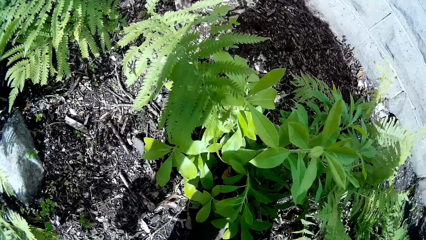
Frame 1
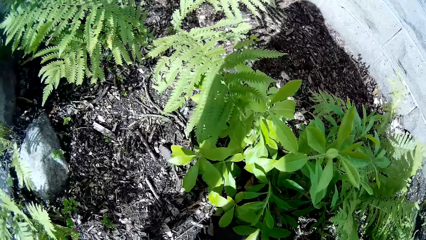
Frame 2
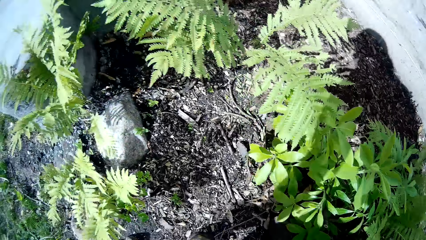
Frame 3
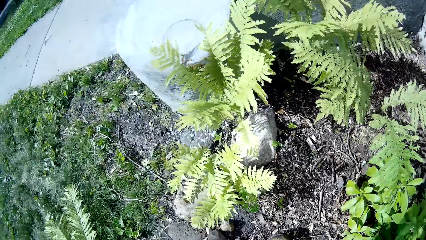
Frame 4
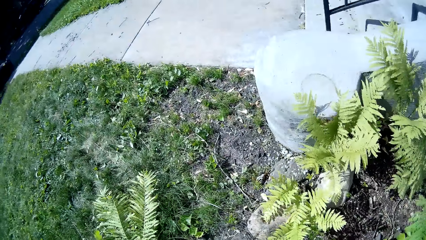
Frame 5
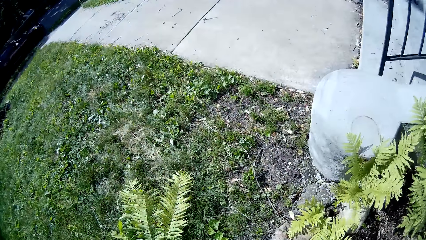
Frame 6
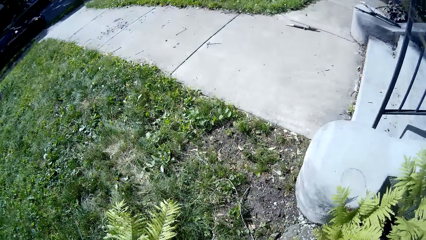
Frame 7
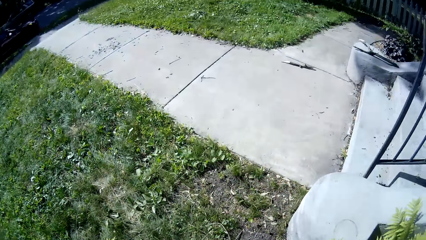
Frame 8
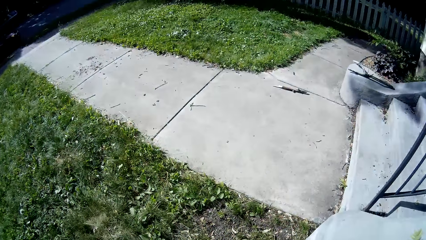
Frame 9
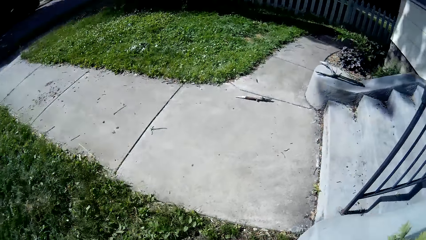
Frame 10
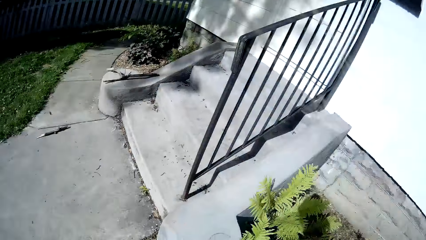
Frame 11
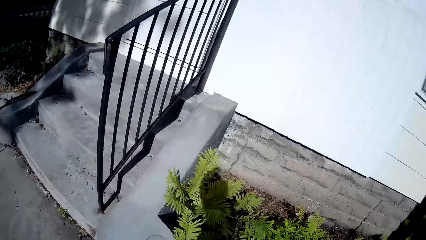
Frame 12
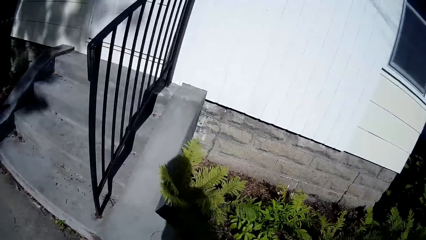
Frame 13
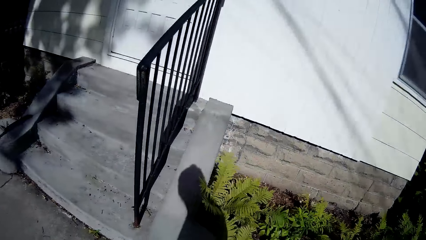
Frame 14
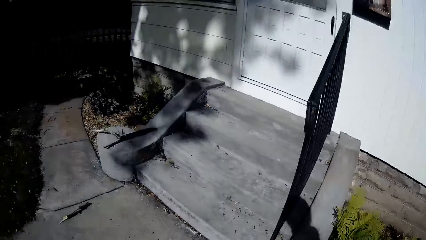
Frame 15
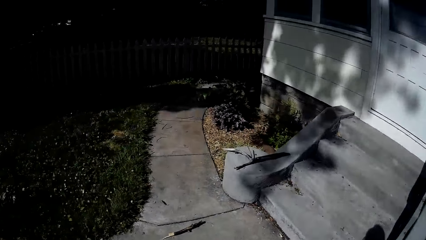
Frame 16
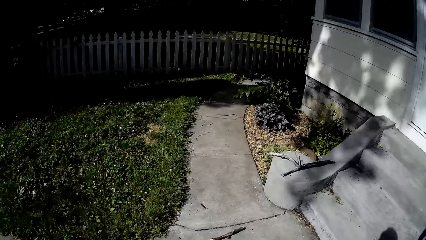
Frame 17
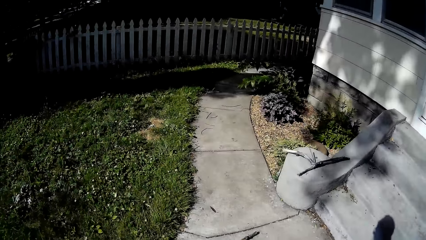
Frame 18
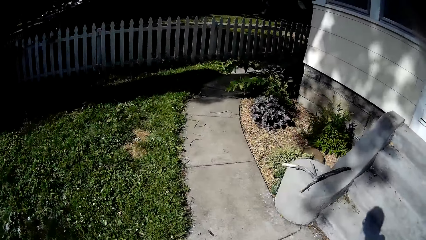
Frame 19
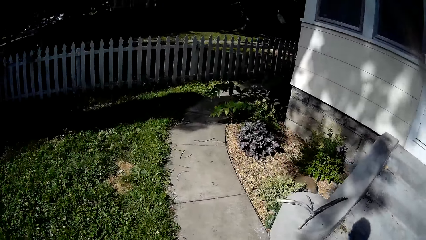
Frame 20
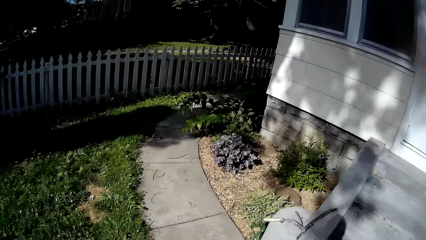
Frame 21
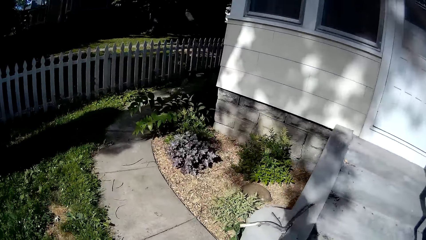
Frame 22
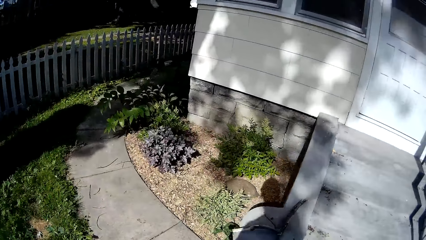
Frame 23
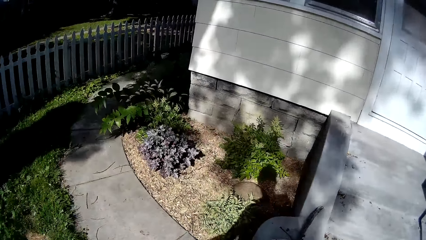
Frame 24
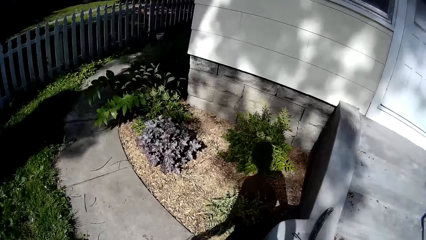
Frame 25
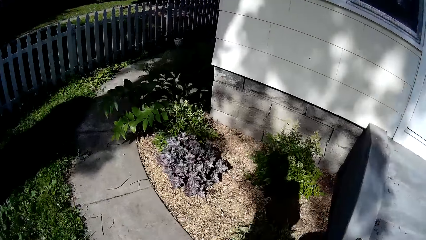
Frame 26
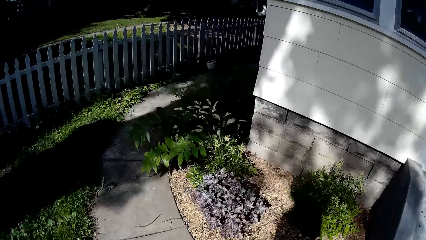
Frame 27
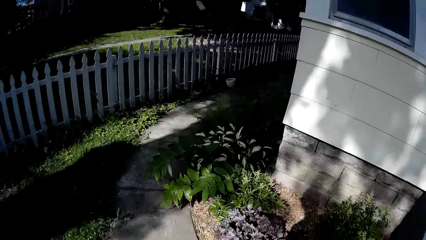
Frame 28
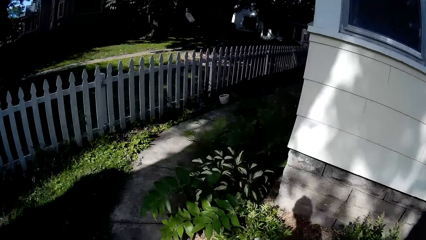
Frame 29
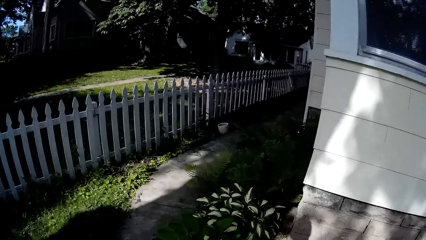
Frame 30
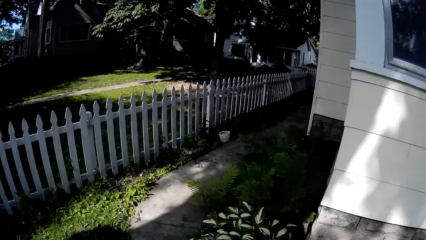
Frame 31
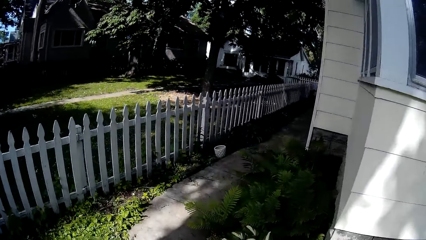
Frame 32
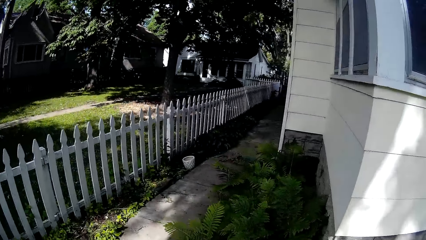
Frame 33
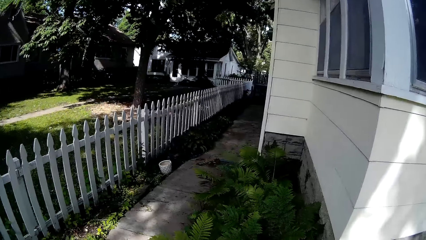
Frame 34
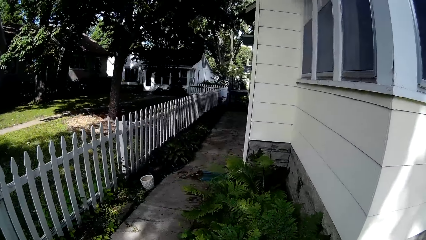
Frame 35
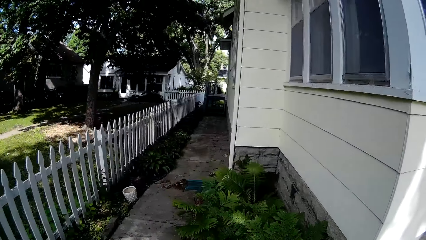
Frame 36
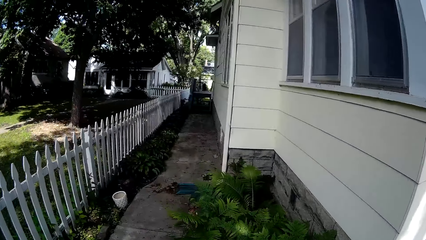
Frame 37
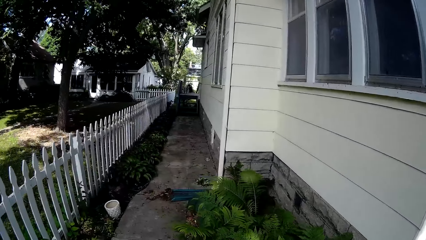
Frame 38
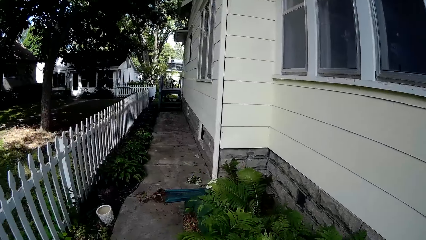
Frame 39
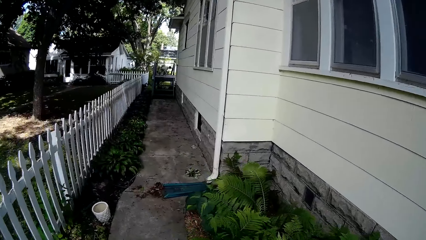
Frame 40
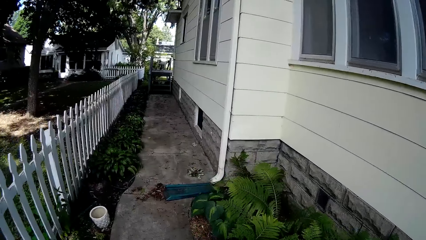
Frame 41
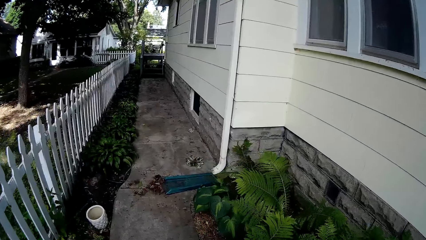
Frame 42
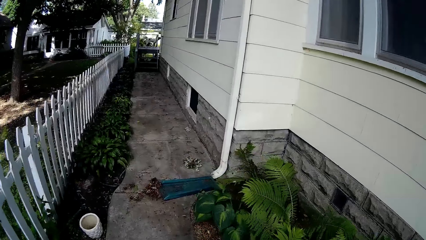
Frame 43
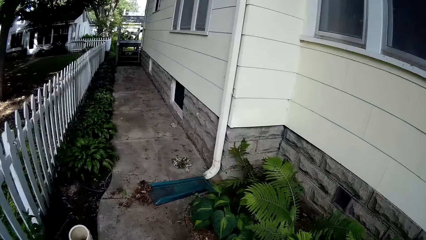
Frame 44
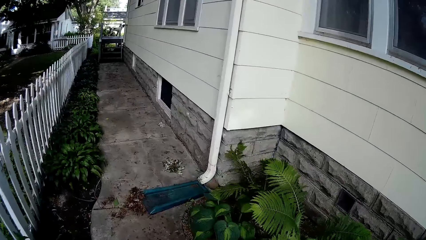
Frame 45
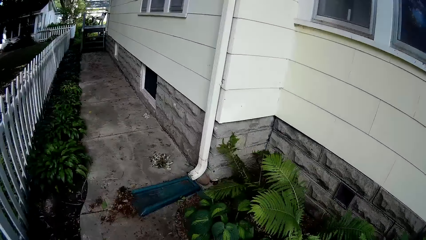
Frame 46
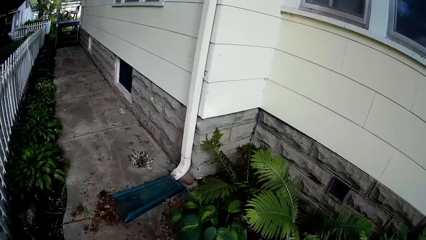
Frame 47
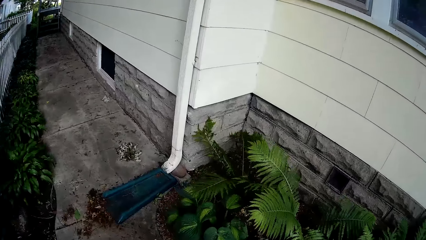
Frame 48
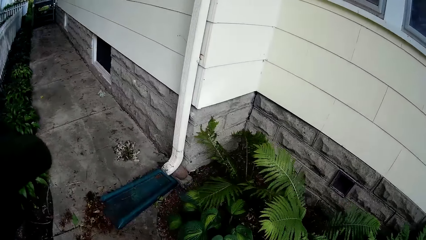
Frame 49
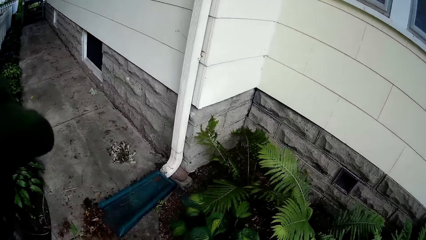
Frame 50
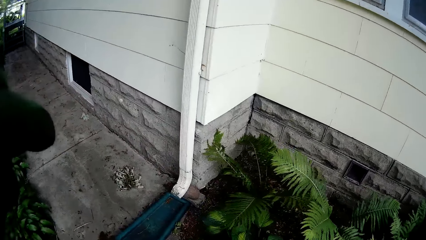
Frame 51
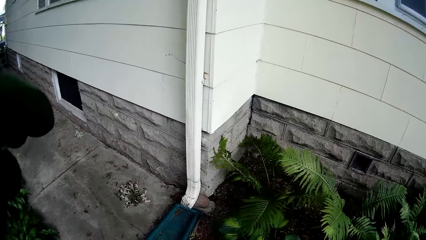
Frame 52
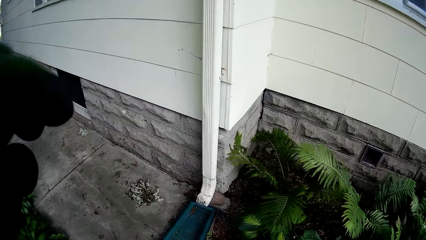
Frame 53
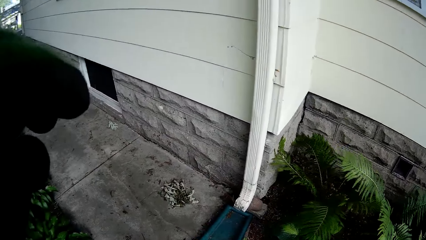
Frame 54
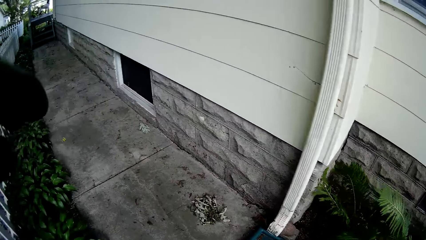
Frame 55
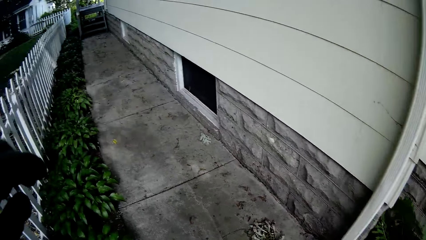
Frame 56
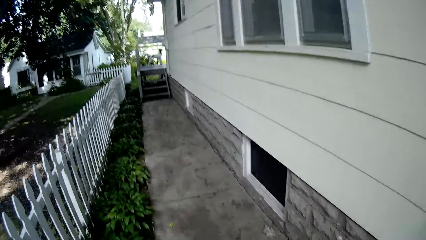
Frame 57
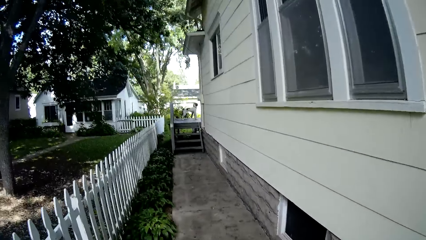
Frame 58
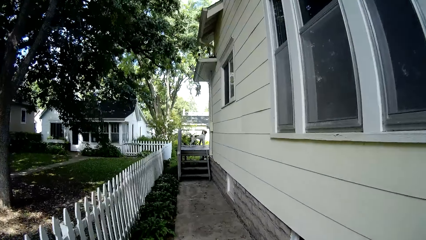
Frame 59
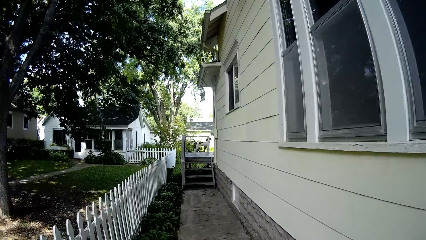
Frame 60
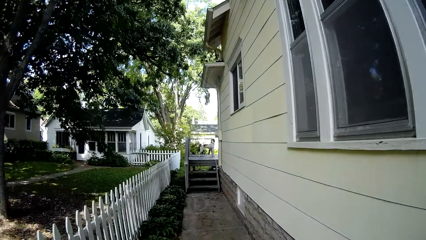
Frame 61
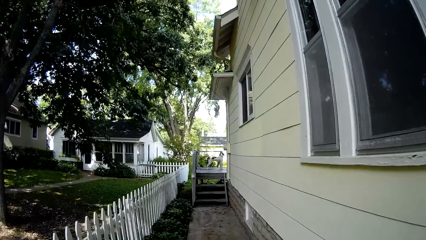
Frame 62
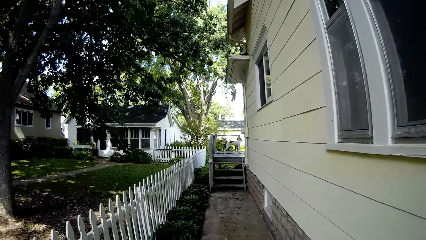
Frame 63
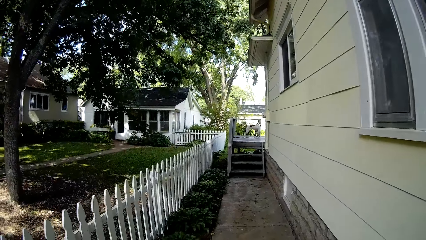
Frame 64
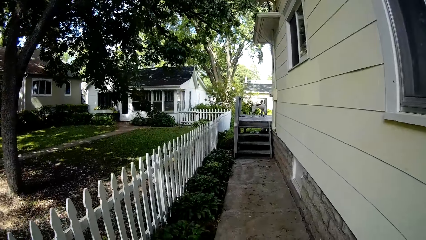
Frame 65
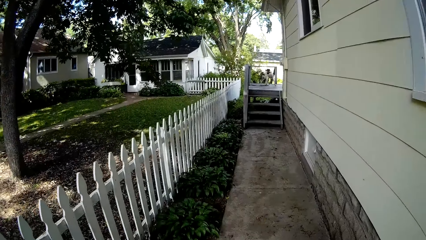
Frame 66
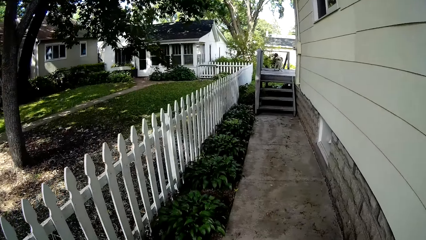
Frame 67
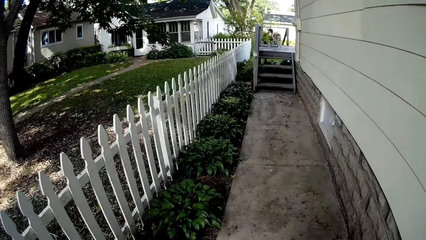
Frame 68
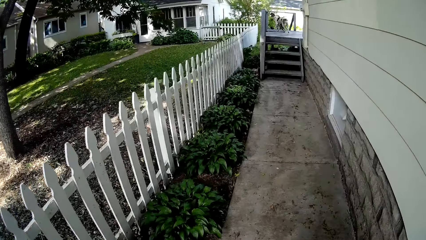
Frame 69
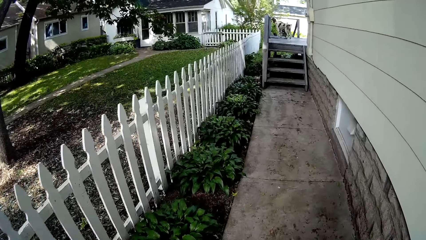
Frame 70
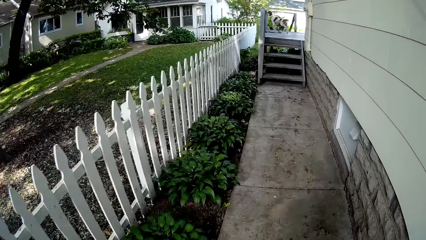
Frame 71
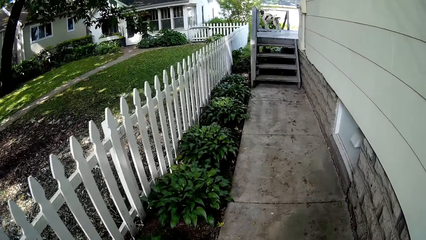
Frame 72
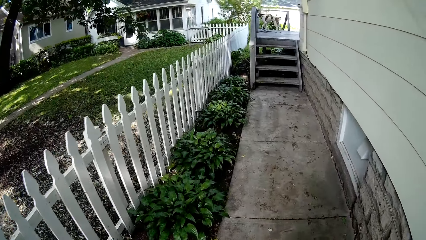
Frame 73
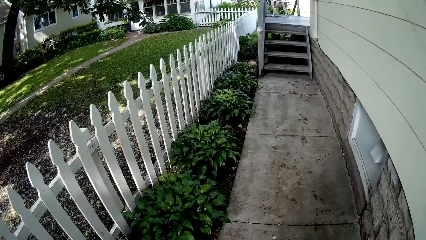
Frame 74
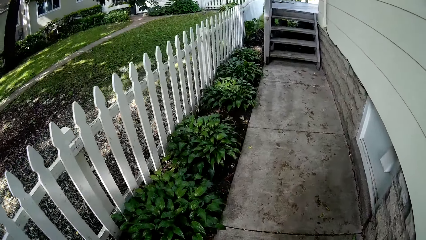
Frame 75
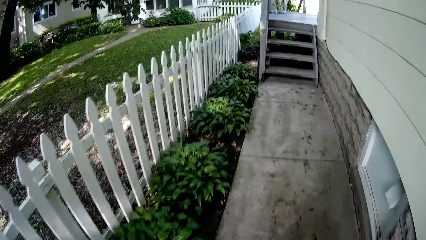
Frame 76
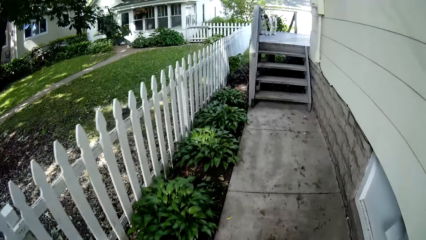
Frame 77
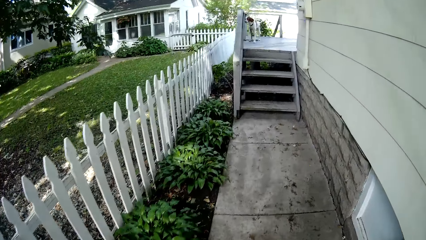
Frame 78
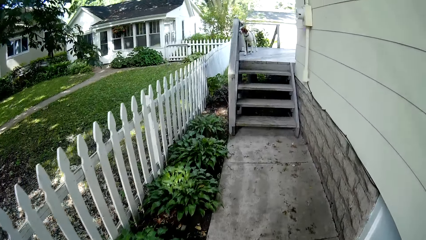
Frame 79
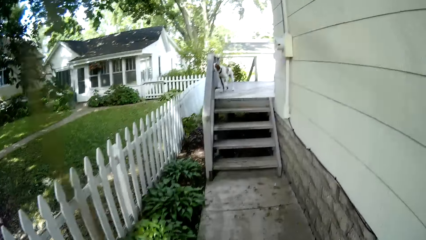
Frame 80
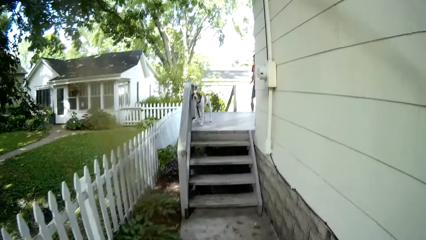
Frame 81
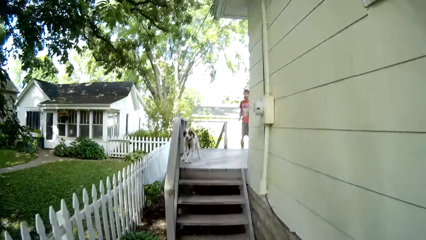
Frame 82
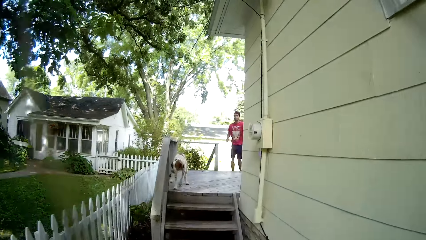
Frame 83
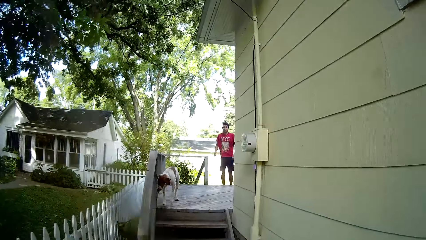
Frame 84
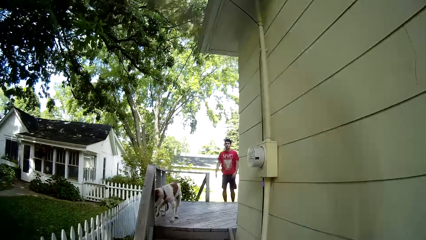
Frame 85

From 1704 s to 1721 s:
The camera wearer stands. They walk around.
